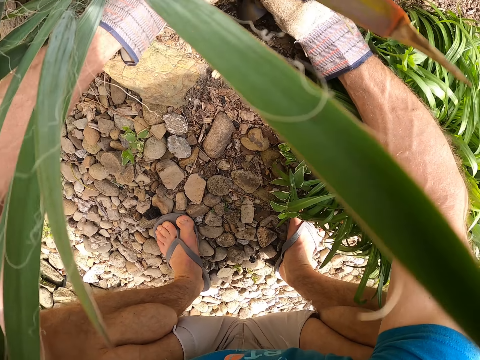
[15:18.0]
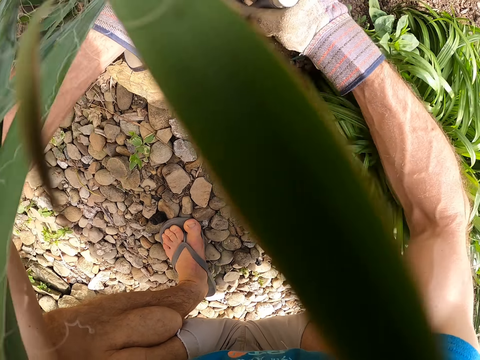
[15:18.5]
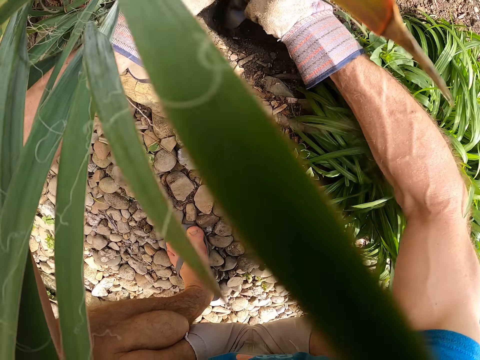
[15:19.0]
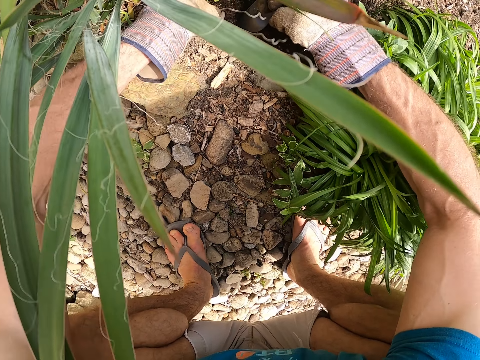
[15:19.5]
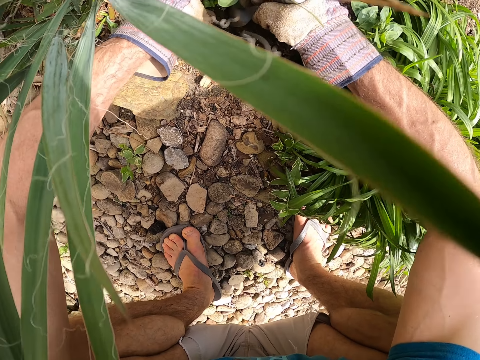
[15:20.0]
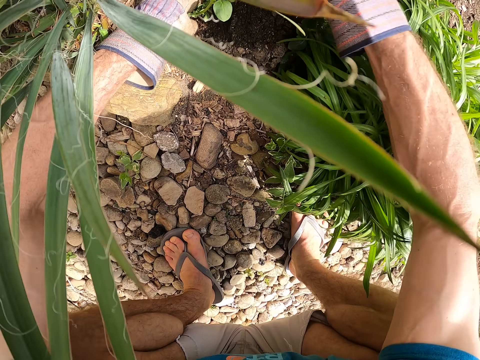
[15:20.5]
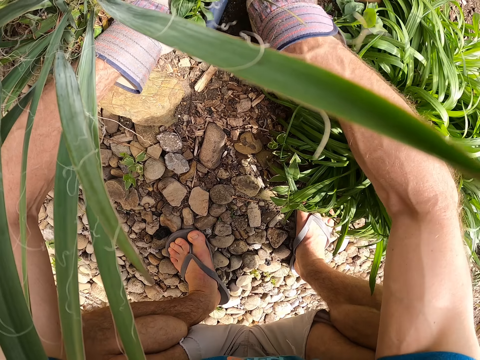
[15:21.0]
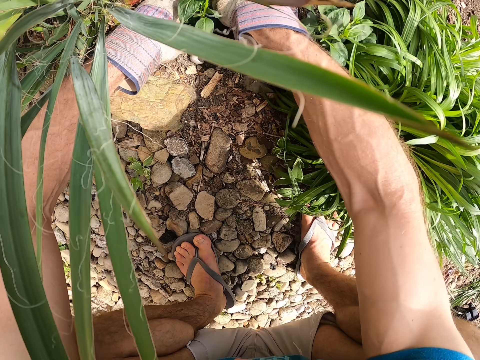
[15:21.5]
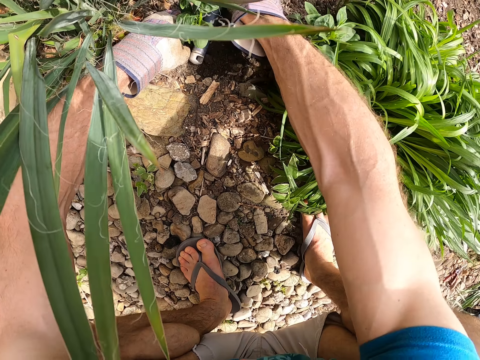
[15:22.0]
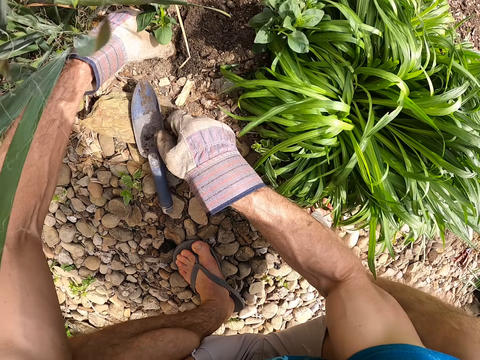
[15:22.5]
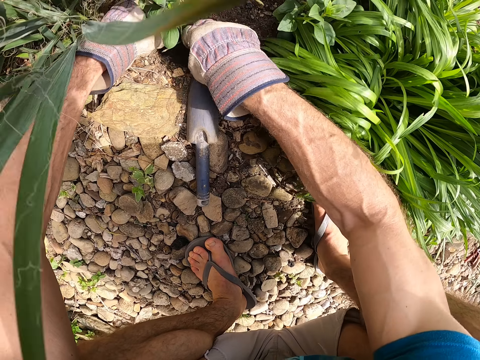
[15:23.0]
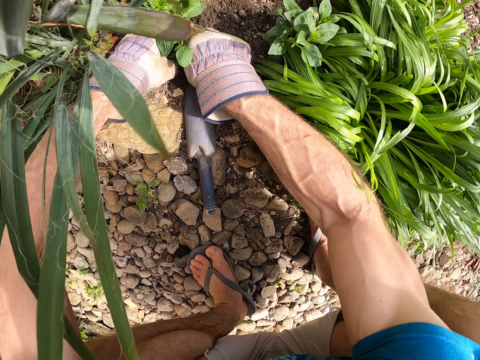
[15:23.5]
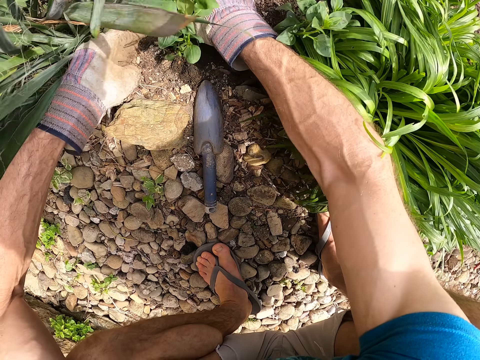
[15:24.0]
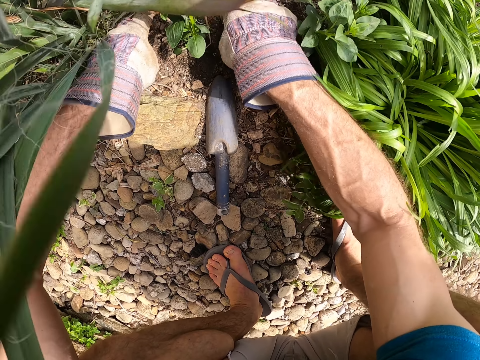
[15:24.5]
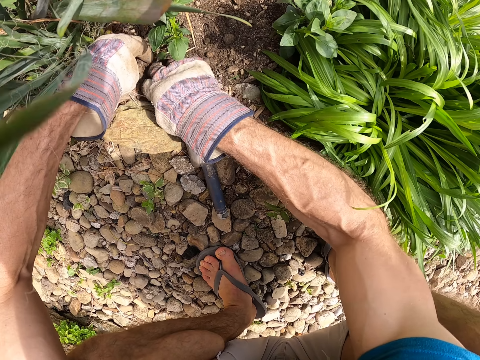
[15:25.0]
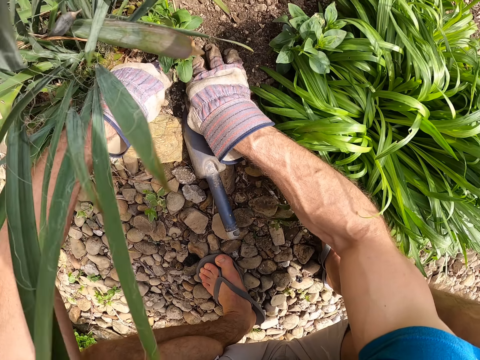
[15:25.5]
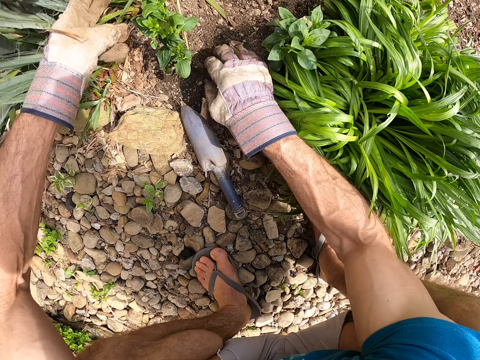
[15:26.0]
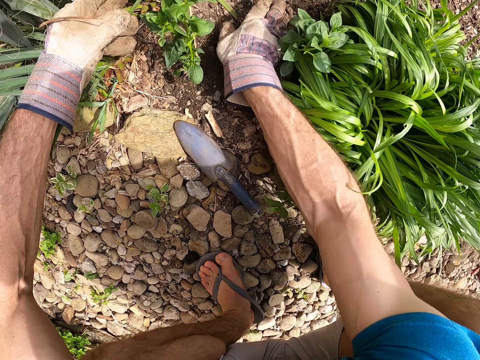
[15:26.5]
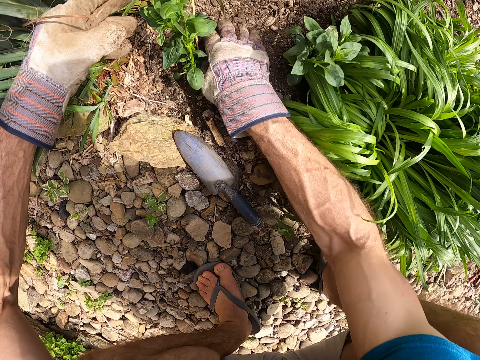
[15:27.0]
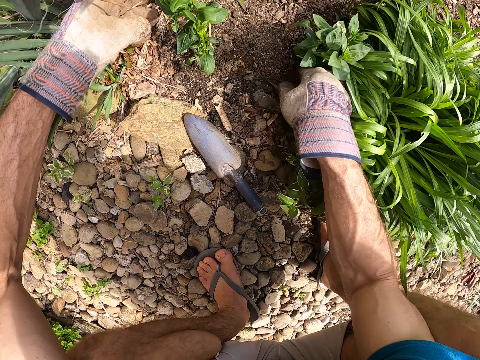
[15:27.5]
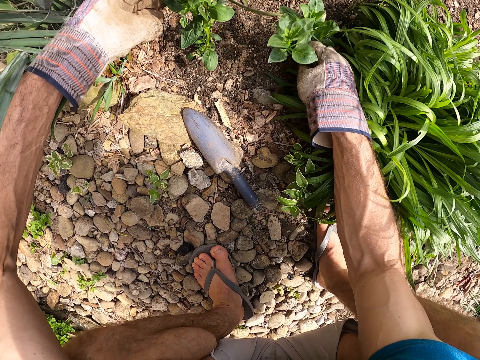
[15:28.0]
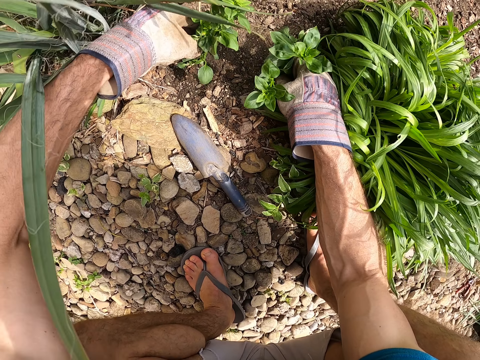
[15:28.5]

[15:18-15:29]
The camera wearer plants the fifth seedling or plant in the hole with his left hand and the garden trowel in his right hand. He puts the garden trowel on the ground with his right hand. He plants the fifth seedling in the soil with his hands. He adjusts the garden trowel on the ground with his right hand. He plants the fifth seedling in the soil with his hands. He covers the plant with soil. He examines the soil and the seedlings with his hands.

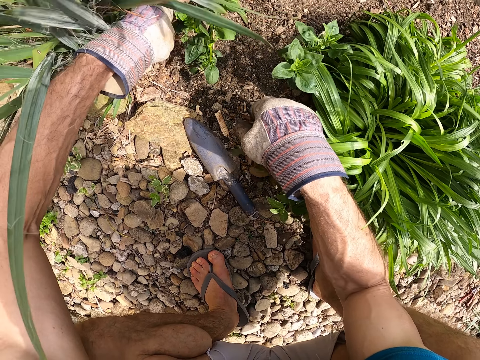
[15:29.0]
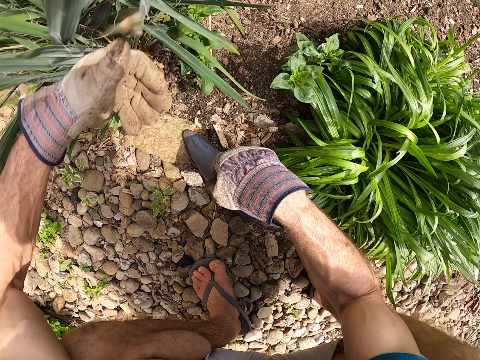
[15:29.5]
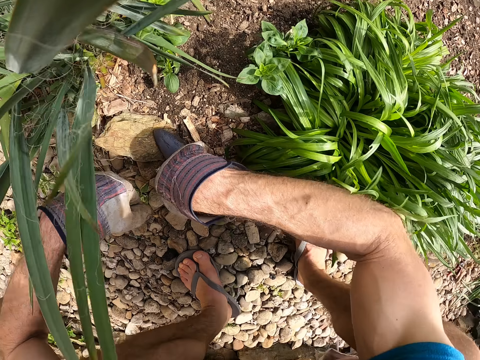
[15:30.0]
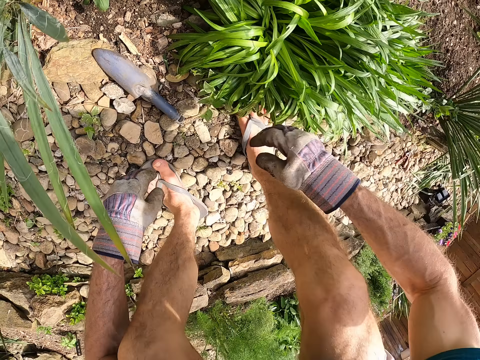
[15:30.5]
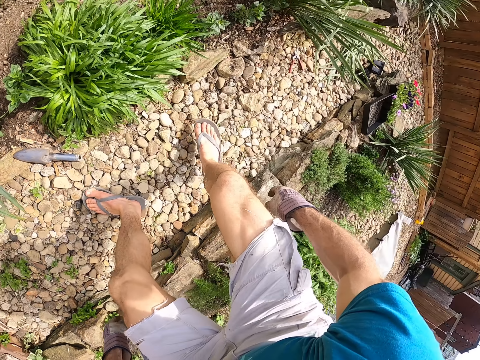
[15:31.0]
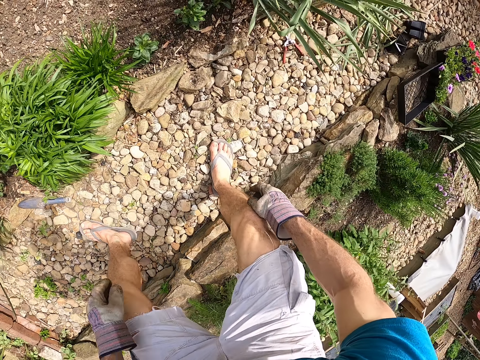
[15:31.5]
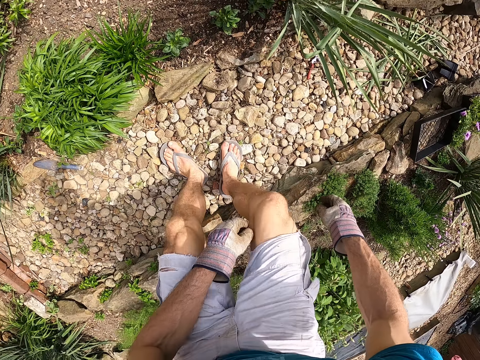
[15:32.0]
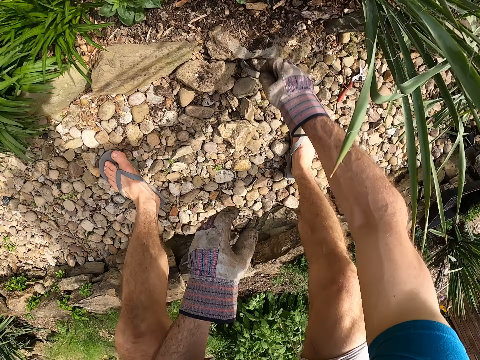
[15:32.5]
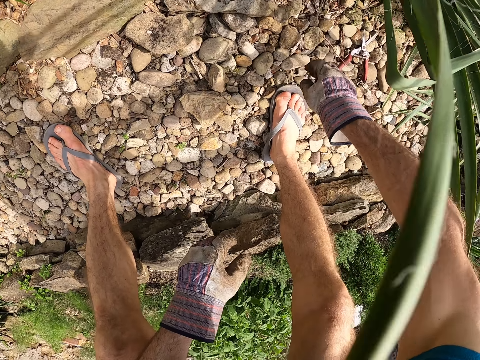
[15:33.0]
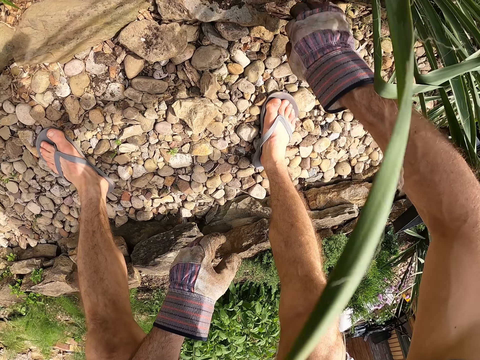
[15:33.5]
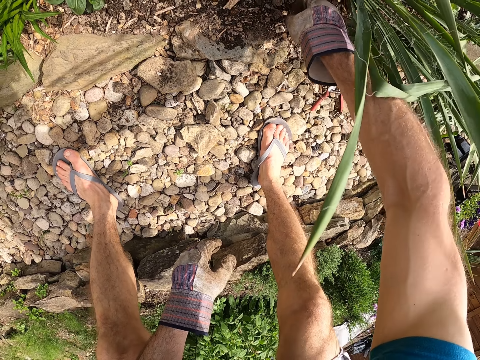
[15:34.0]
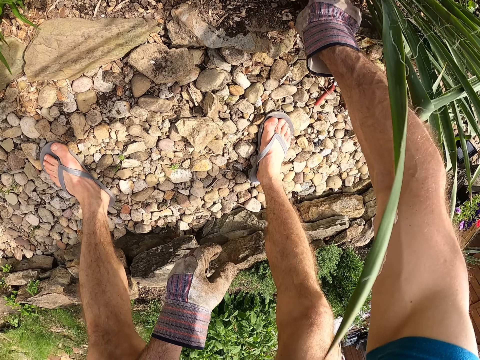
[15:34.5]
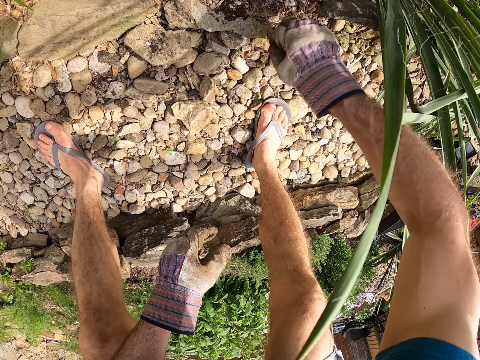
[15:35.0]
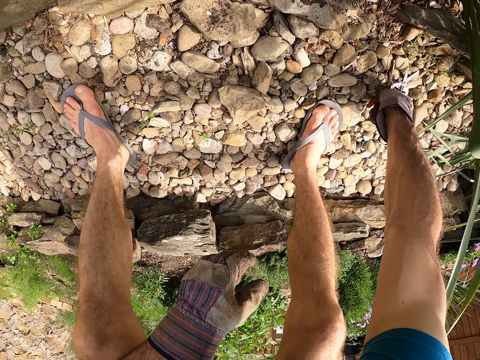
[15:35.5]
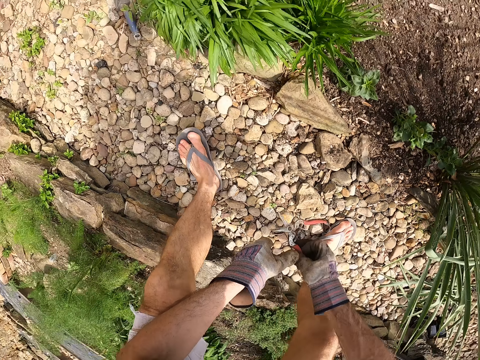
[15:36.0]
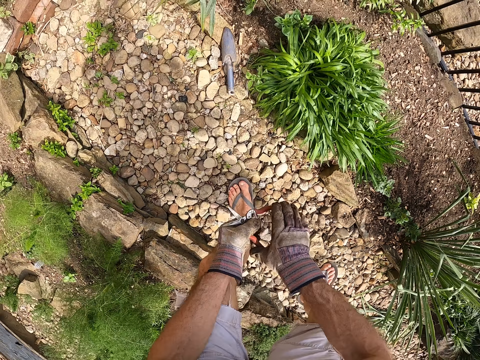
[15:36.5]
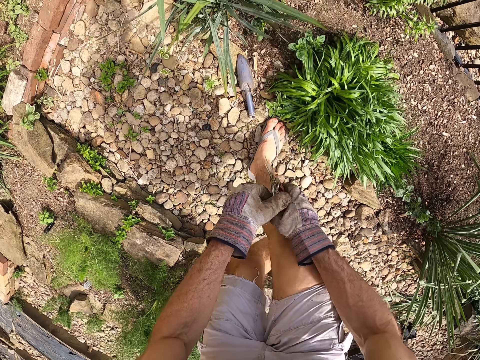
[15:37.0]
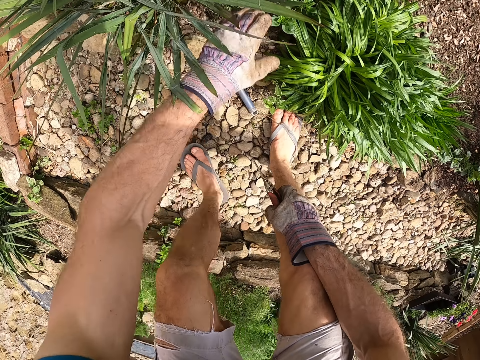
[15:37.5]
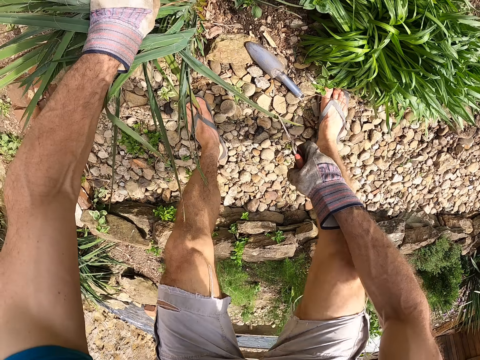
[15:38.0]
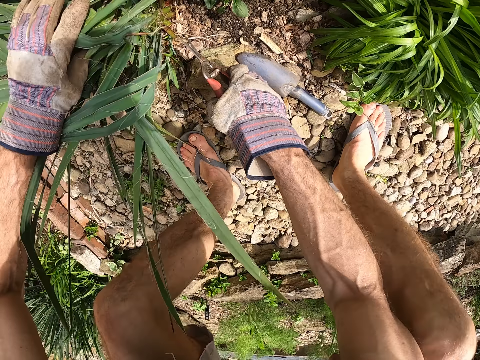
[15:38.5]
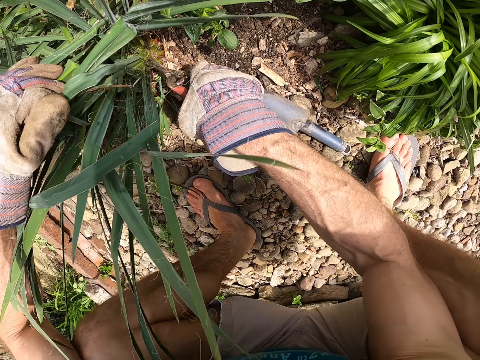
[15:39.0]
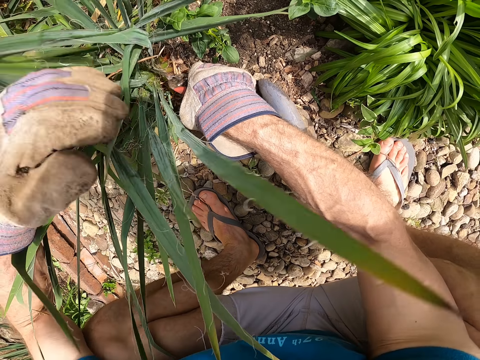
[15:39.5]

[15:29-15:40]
The camera wearer stands up. He moves sideways. He touches the soil on the ground. He checks for a plier or pruning scissors on the ground with his right hand. He picks up the plier on the ground with his right hand. He passes the plier to his left hand. He moves towards a plant. He holds the plier with his right hand. He pushes the aztec grass leaves. He holds a second plant with his left hand. He holds the aztec grass leaves.

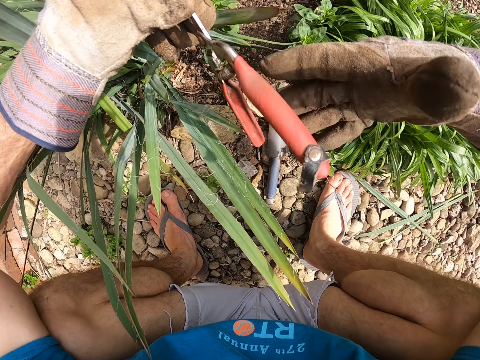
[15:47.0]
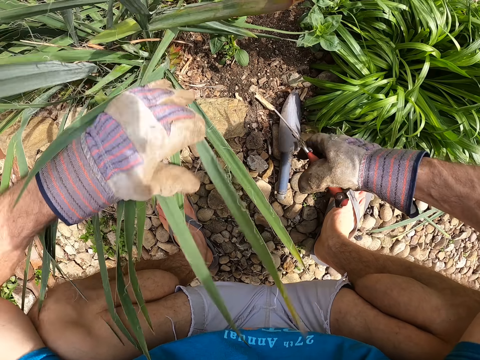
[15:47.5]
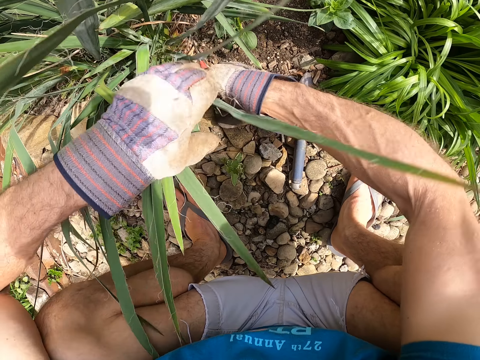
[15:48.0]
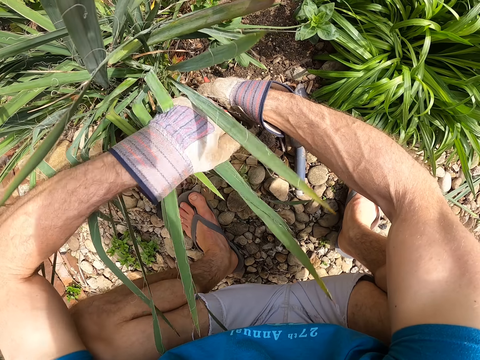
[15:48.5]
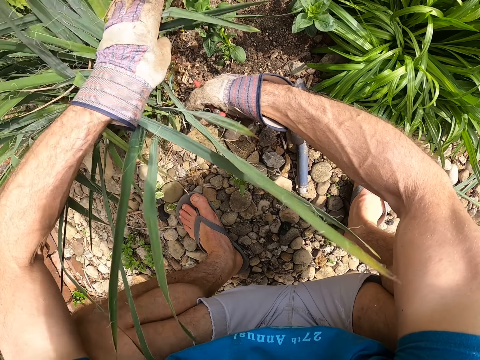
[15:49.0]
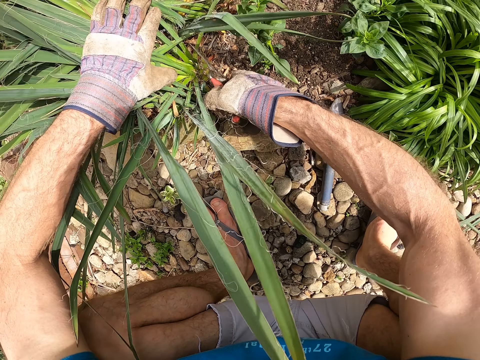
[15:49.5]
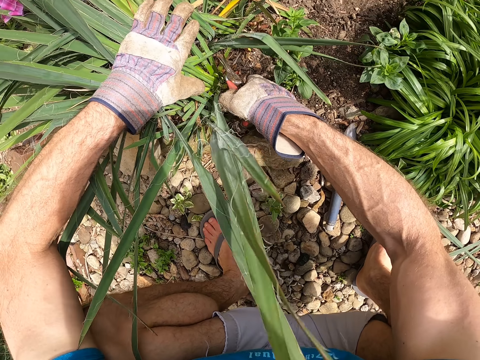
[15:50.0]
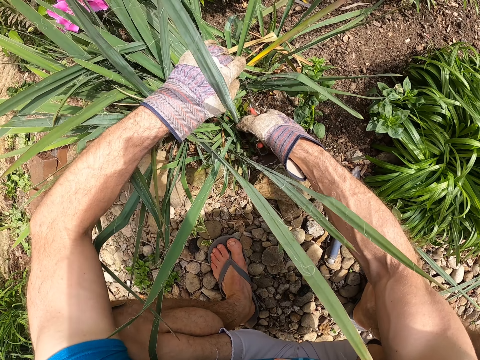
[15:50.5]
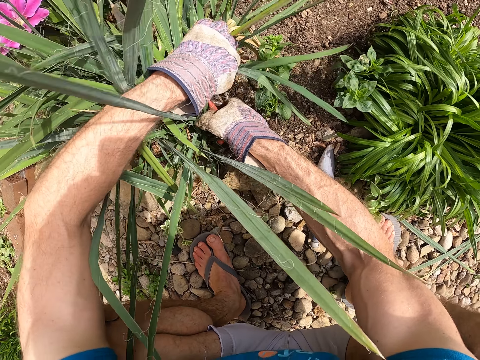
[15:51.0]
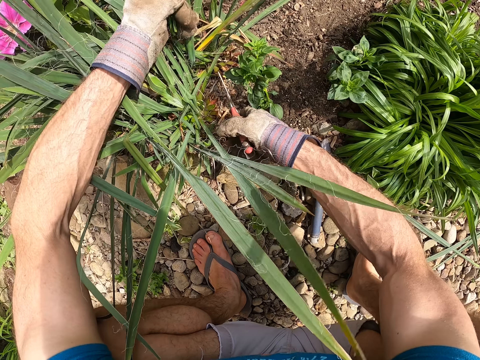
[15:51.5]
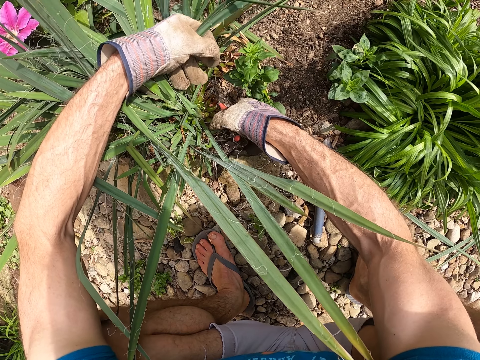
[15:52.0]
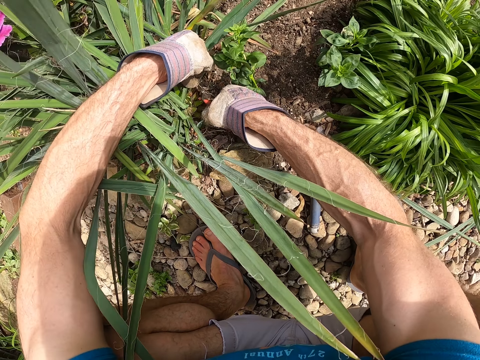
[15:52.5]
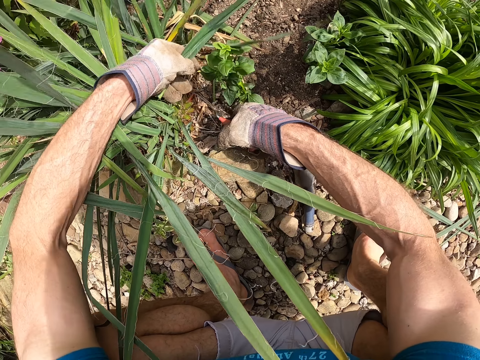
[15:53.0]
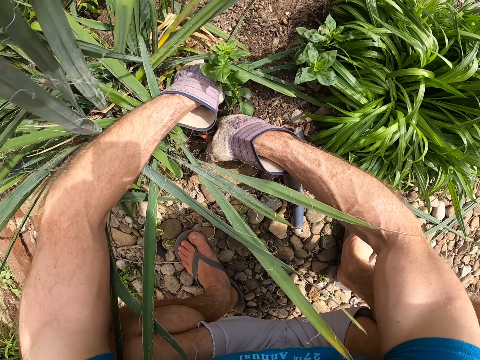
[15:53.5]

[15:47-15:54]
The camera wearer passes the plier or pruning scissors to his right hand. He cuts the aztec grass leaves of the second plant with the plier in his right hand. He holds the leaves of the second plant with his left hand.
